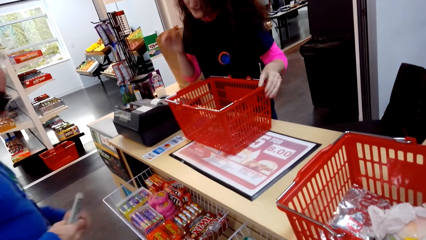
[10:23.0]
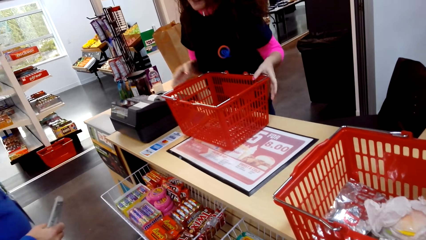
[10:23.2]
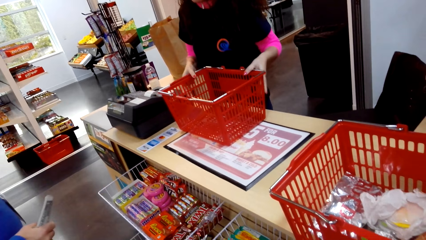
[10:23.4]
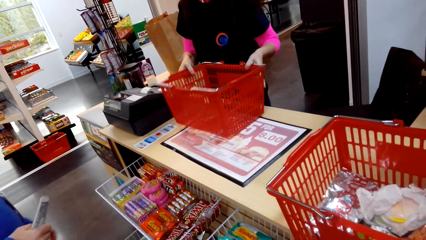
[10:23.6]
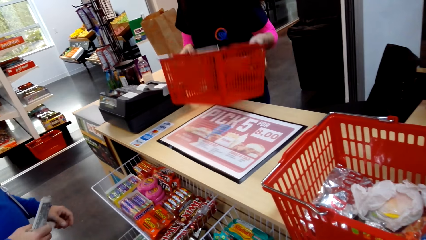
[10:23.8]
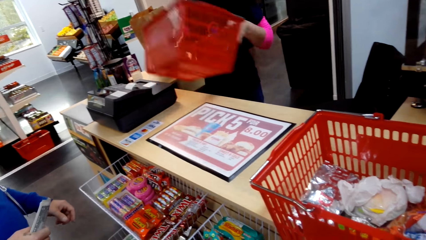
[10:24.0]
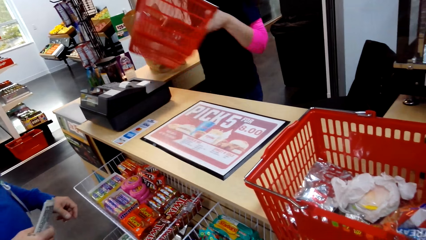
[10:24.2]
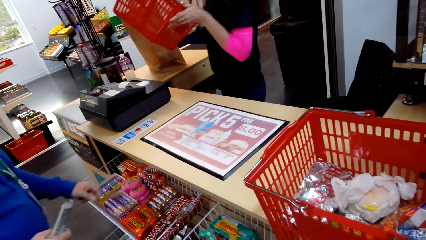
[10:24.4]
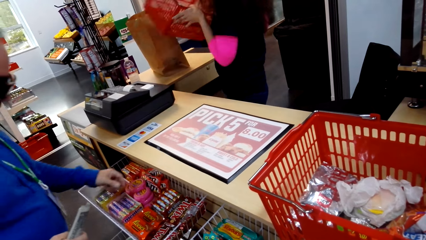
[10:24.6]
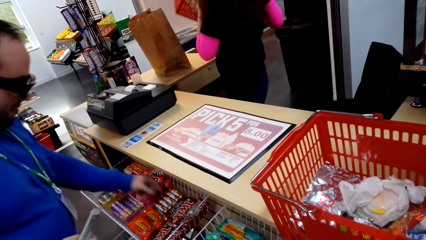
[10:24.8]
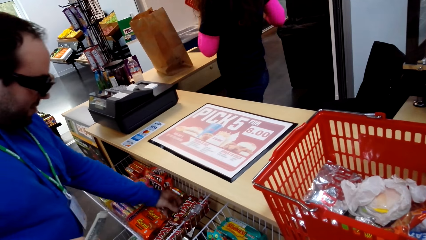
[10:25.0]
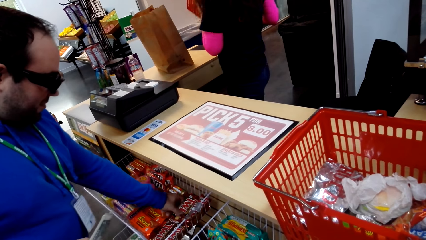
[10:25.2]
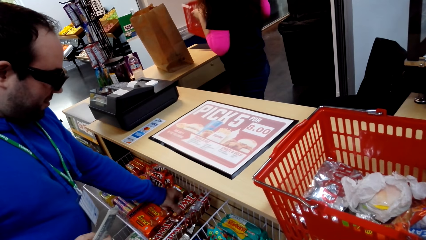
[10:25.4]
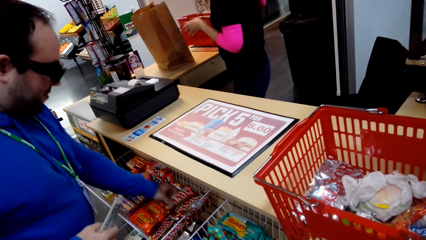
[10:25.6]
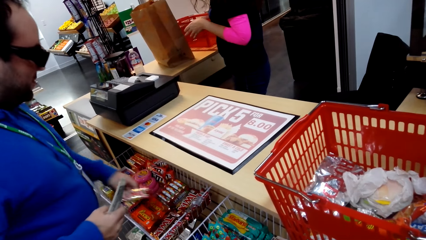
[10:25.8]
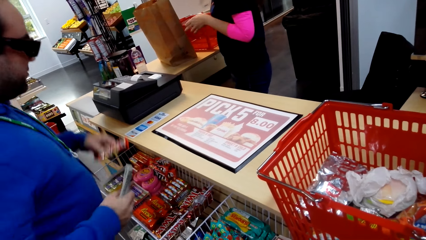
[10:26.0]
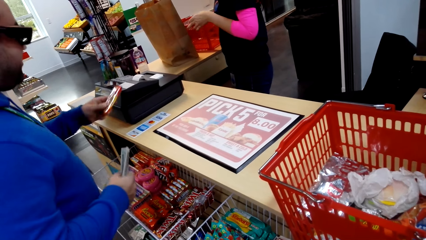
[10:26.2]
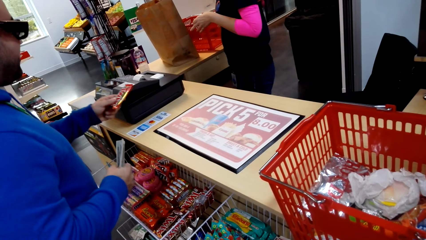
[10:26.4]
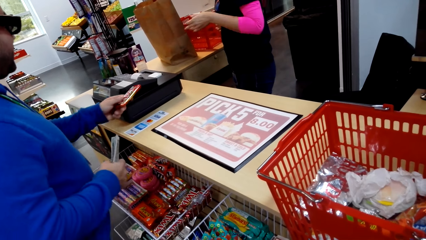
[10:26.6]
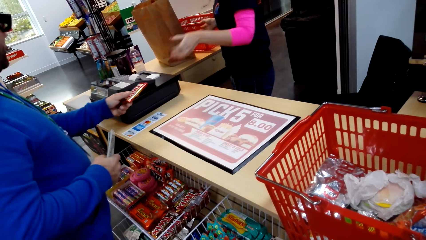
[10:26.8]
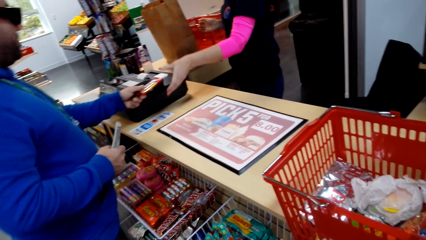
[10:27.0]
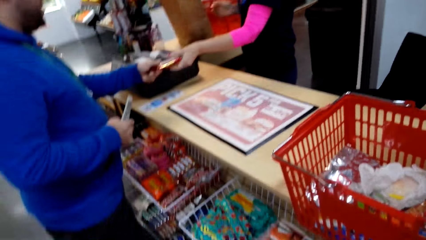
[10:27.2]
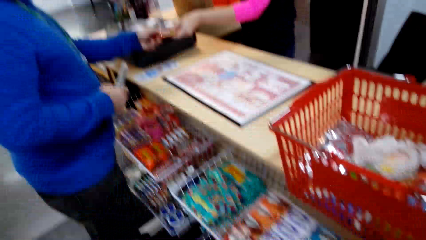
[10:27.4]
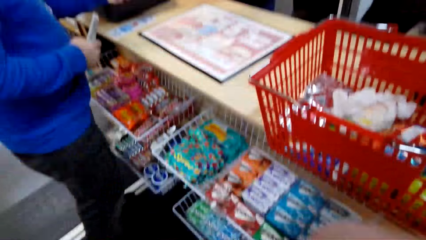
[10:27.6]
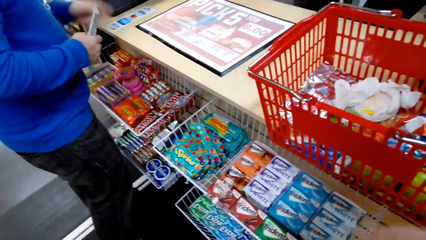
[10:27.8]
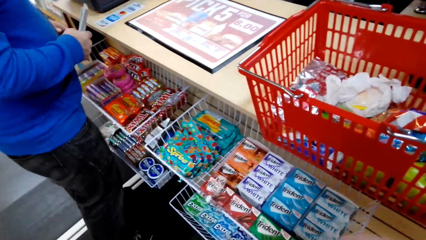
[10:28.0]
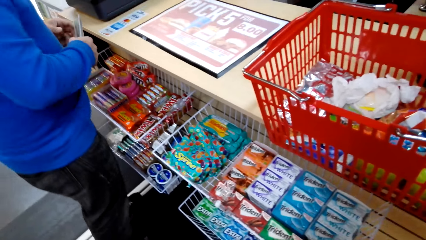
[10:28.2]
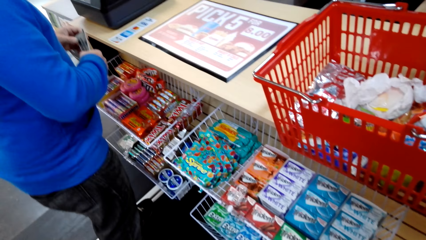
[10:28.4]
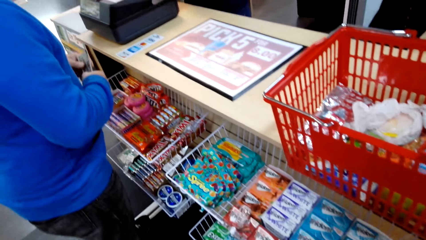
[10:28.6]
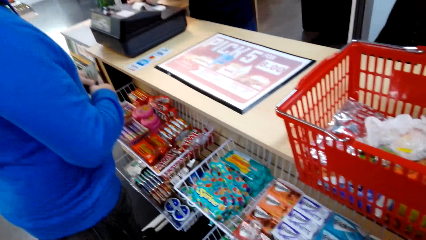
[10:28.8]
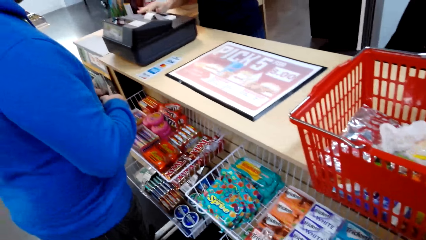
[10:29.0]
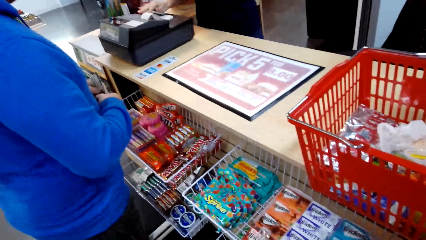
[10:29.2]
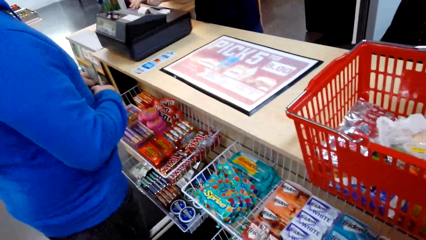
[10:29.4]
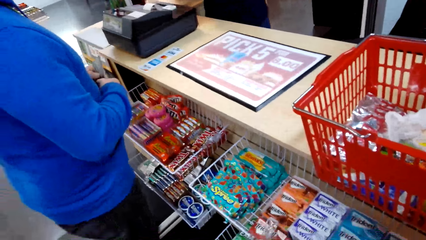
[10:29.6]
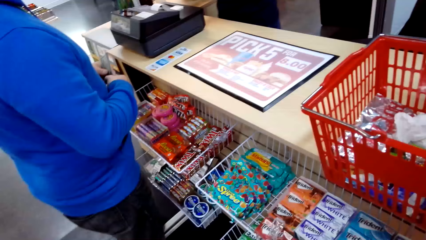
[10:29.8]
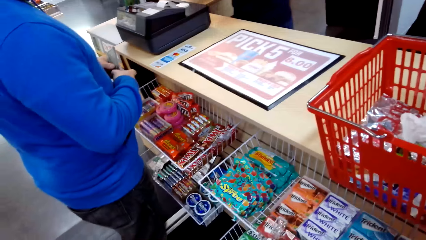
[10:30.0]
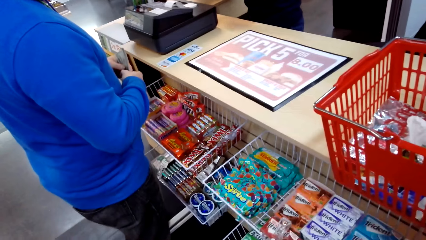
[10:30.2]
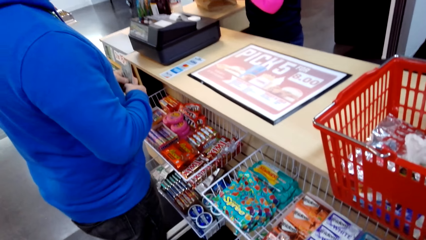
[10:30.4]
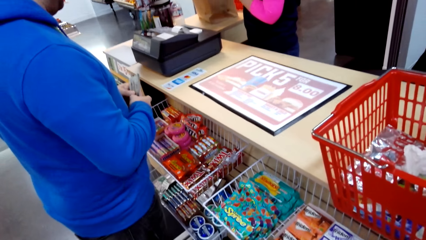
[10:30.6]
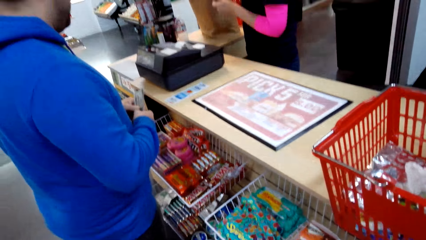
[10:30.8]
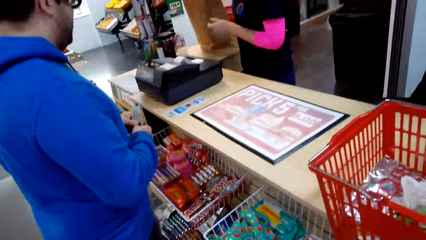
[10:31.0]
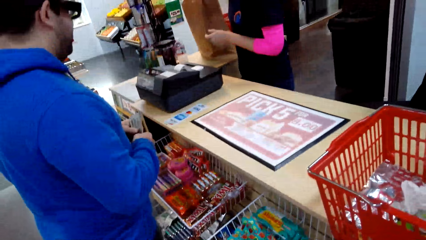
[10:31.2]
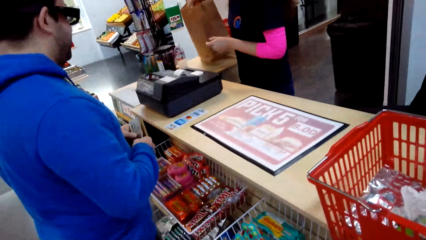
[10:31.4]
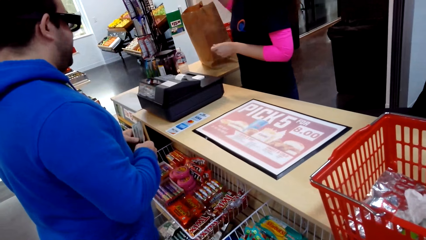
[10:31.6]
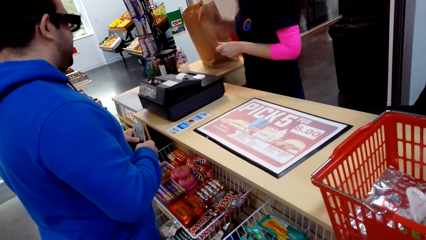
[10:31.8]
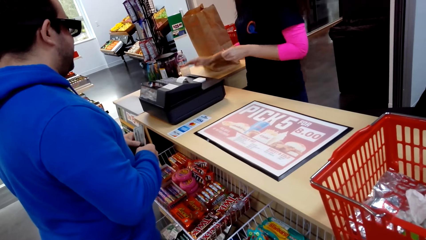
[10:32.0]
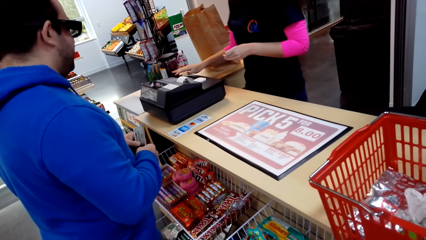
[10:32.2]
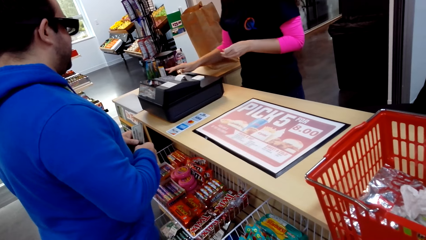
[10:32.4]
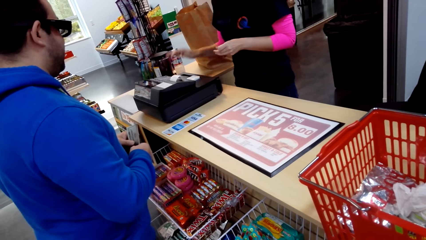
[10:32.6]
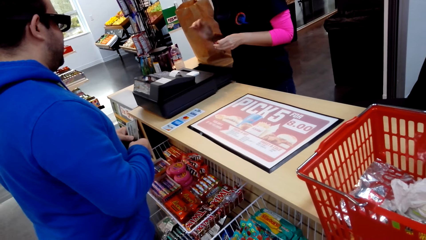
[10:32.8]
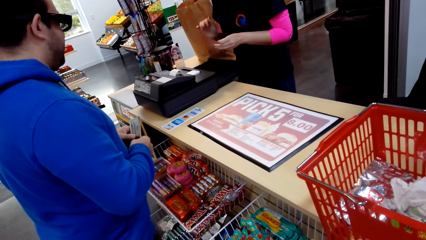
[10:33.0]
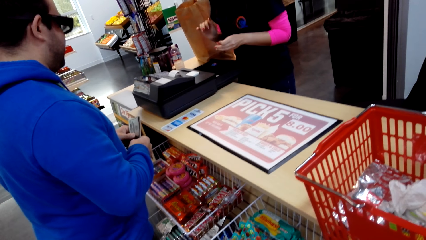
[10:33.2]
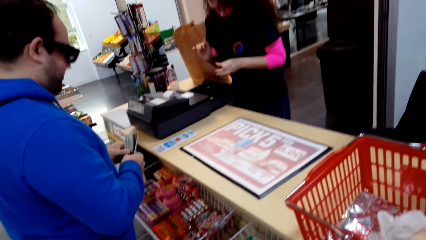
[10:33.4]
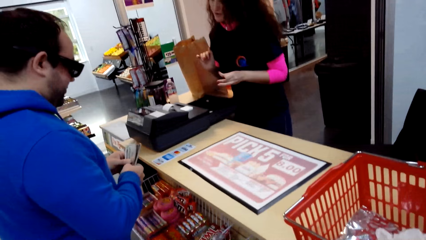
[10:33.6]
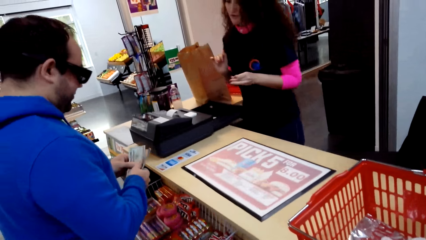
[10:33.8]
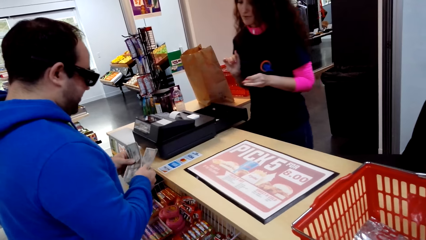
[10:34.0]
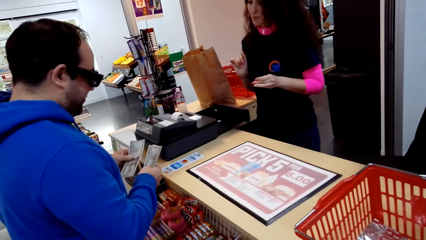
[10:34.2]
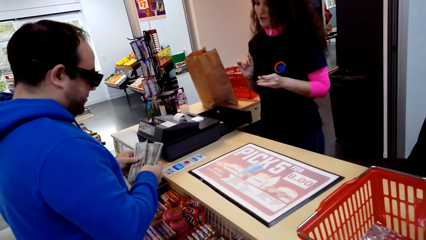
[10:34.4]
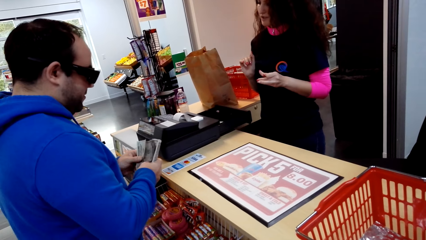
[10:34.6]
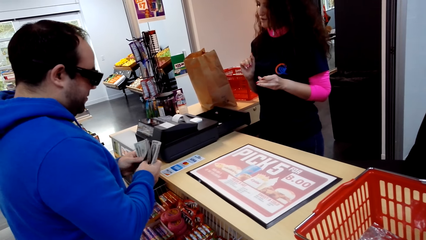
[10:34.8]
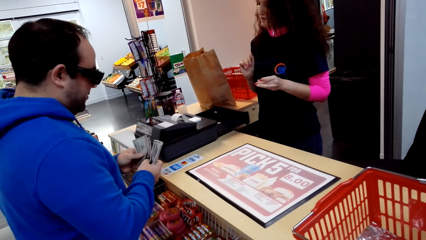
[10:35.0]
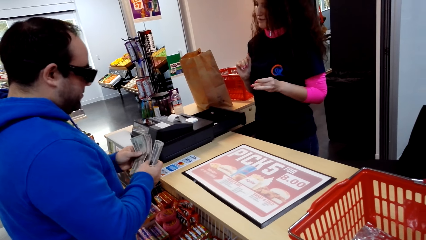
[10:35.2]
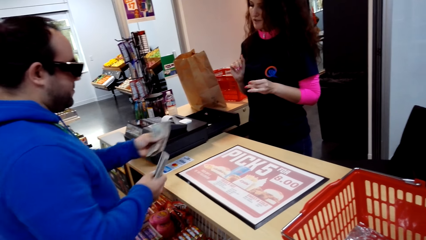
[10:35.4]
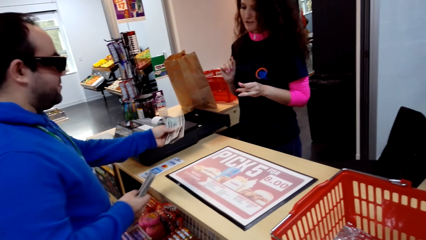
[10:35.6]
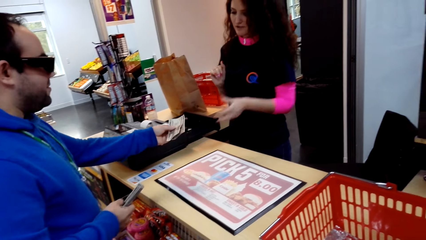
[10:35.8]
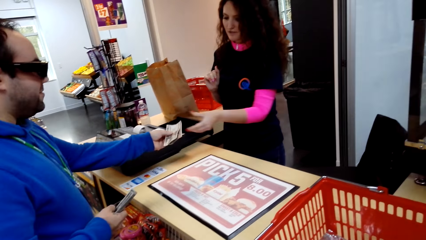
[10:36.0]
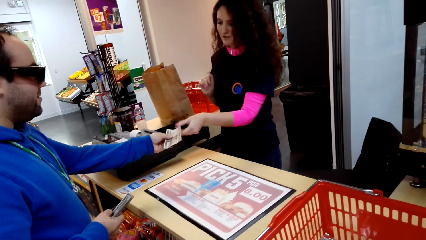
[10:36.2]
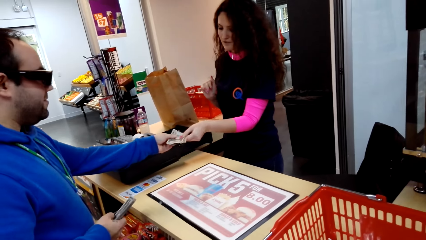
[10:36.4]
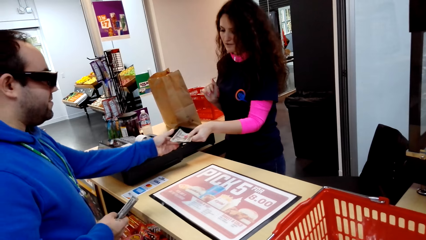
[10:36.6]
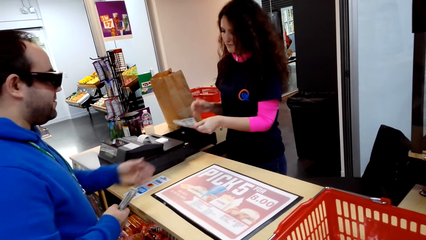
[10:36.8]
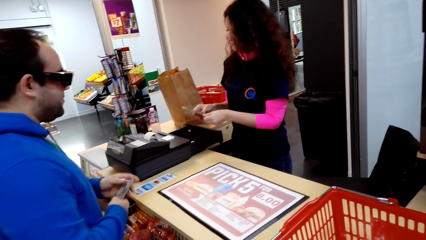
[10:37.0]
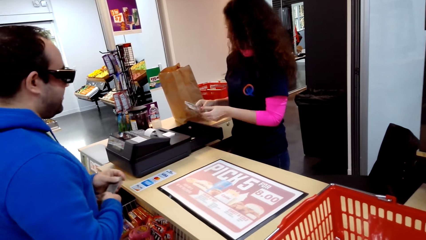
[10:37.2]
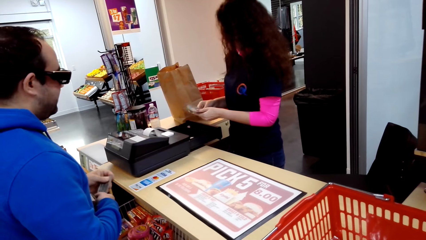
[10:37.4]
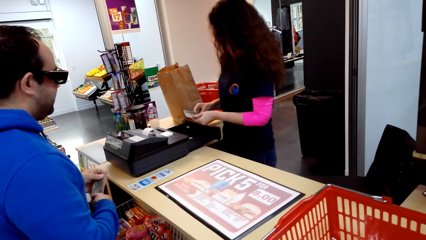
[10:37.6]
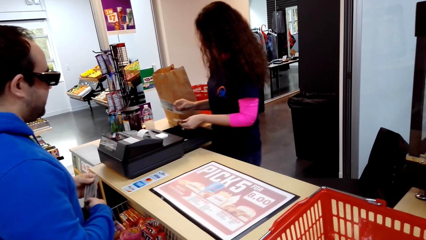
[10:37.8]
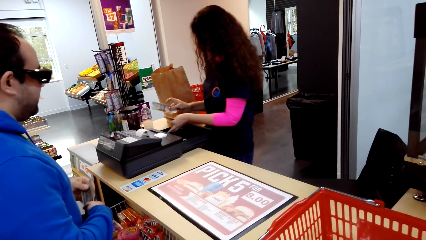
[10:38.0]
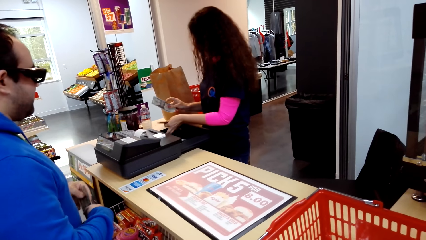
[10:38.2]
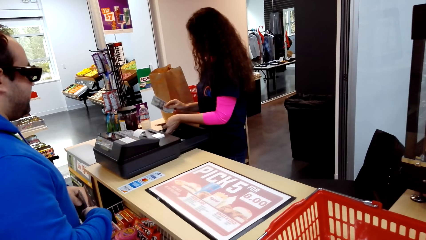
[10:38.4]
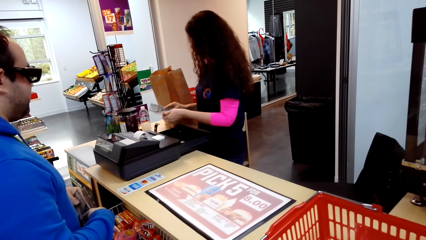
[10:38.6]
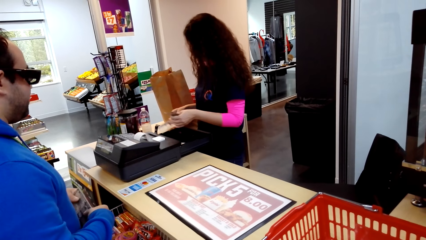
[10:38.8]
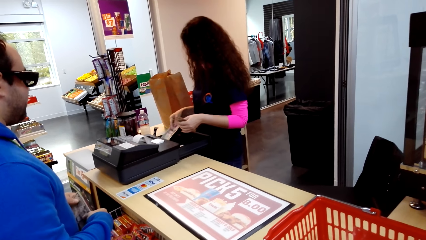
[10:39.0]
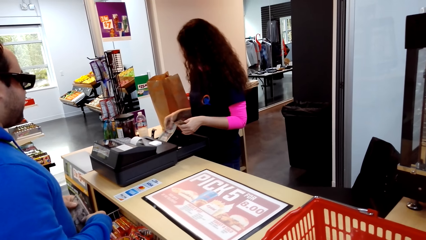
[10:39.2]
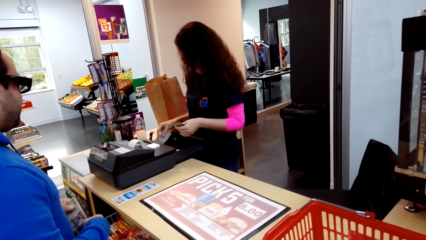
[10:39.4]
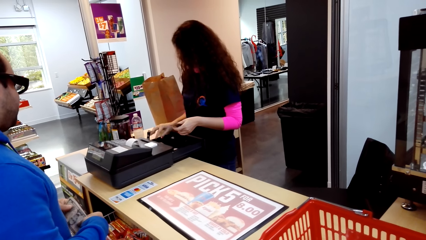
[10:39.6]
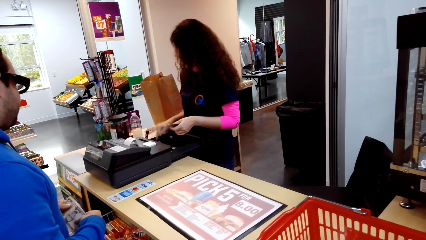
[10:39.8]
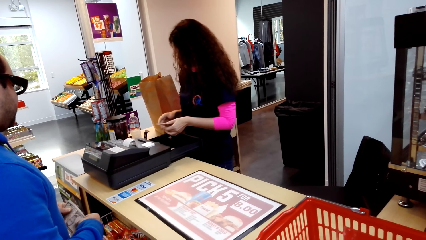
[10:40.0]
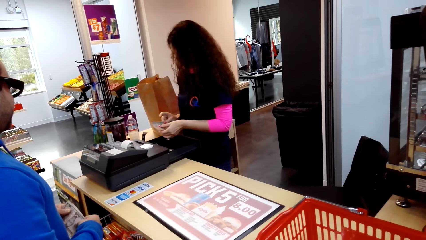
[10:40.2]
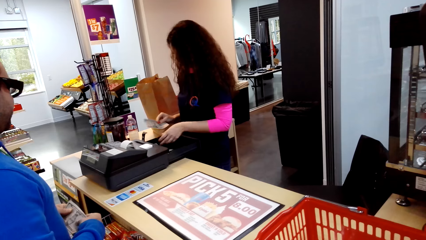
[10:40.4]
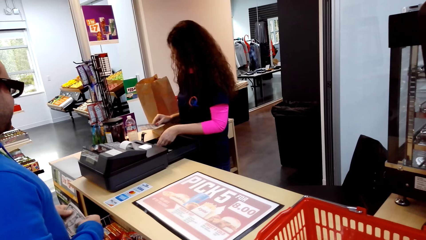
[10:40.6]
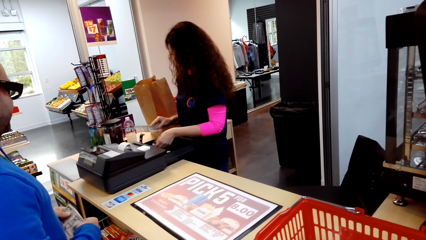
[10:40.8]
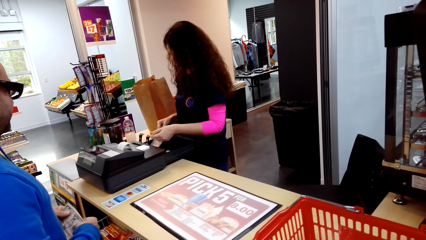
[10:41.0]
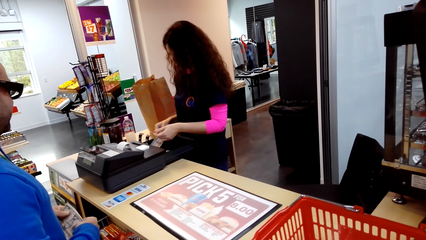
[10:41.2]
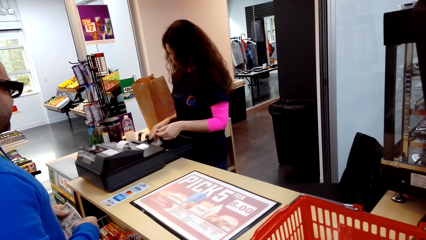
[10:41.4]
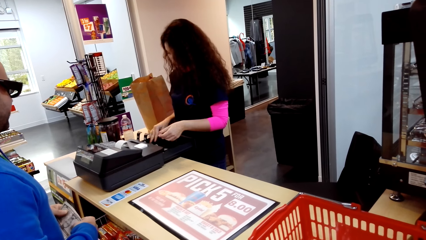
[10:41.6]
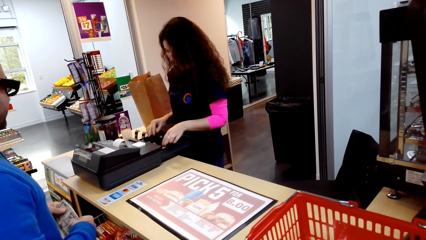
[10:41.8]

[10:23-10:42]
A man talks with a cashier. The cashier picks up the shopping basket. The man picks up a chocolate bar and gives the cashier the chocolate bar. The camera wearer looks around. The cashier presses the point of sale, puts the chocolate bar in the shopping bag, and presses the point of sale. The man holds money. The cashier talks with the man. The man gives the cashier the money. The cashier puts the money in the cash tray.
